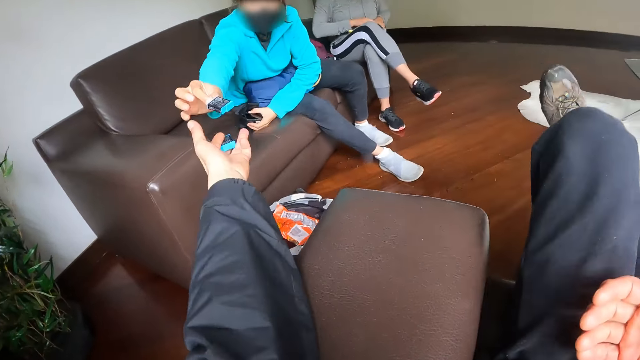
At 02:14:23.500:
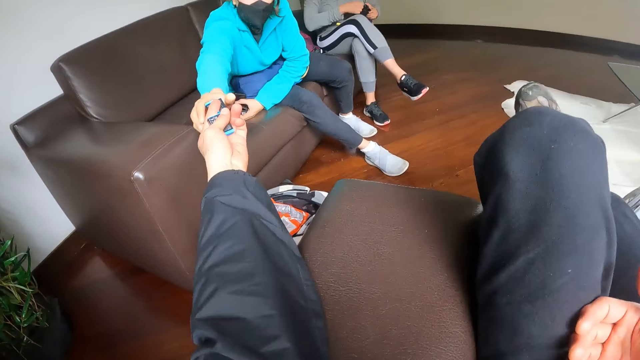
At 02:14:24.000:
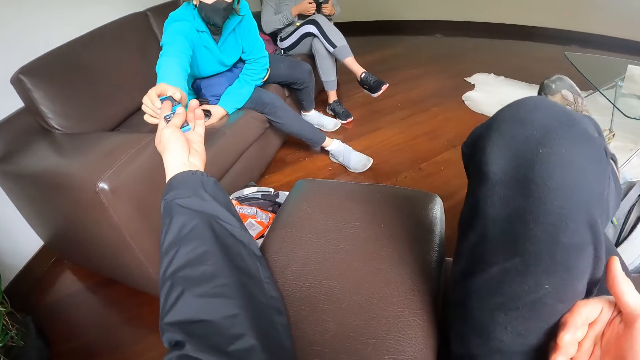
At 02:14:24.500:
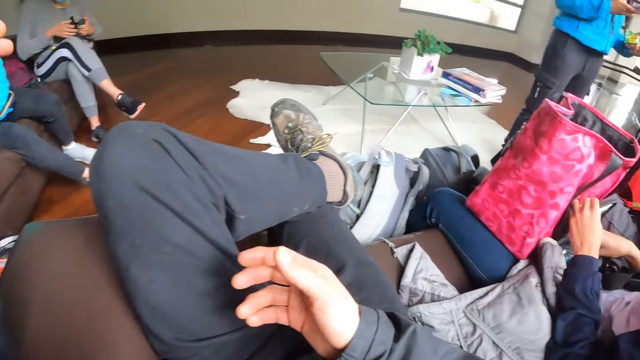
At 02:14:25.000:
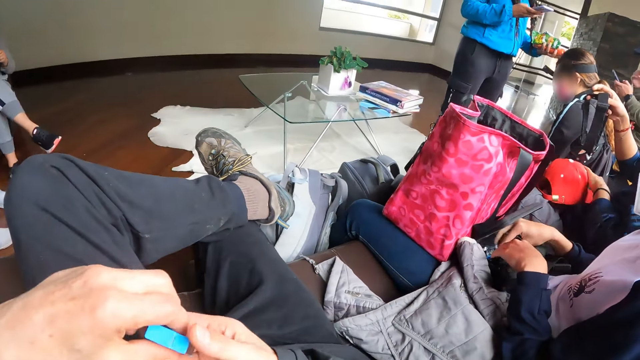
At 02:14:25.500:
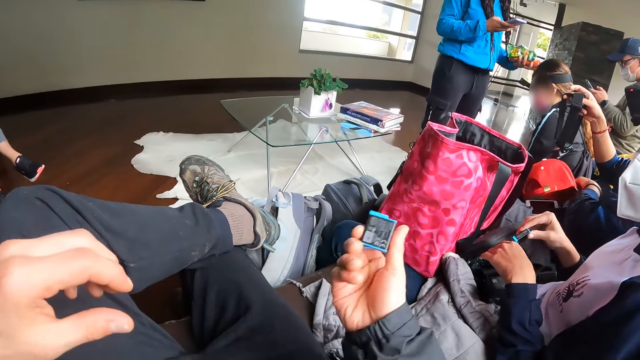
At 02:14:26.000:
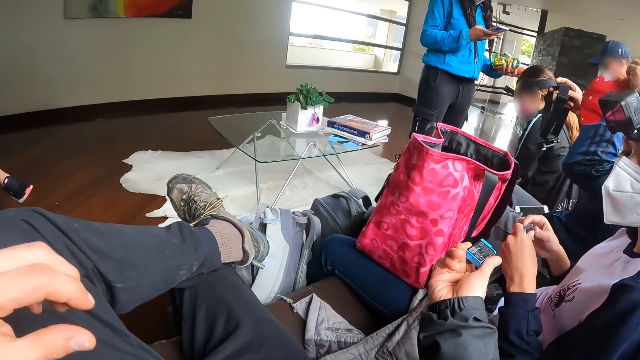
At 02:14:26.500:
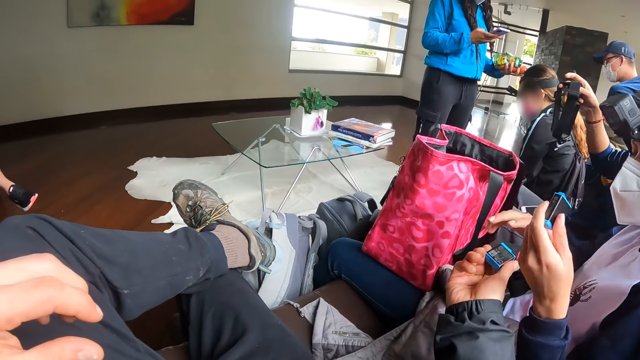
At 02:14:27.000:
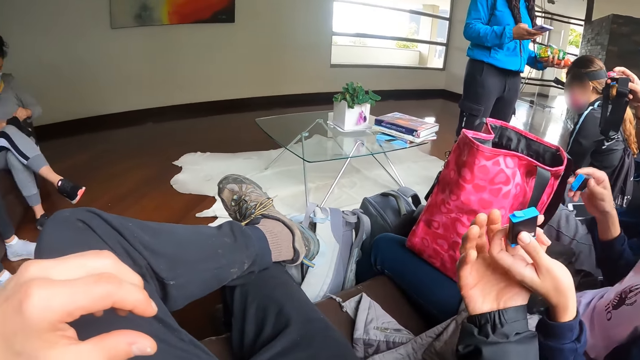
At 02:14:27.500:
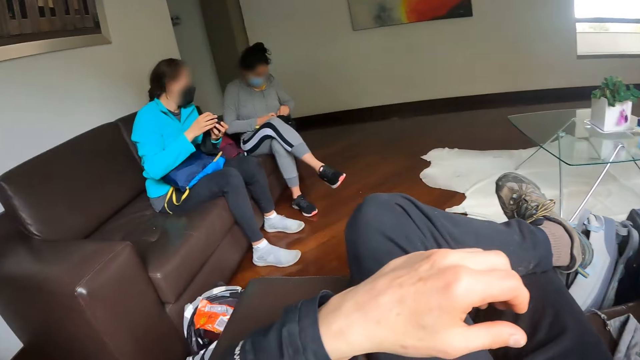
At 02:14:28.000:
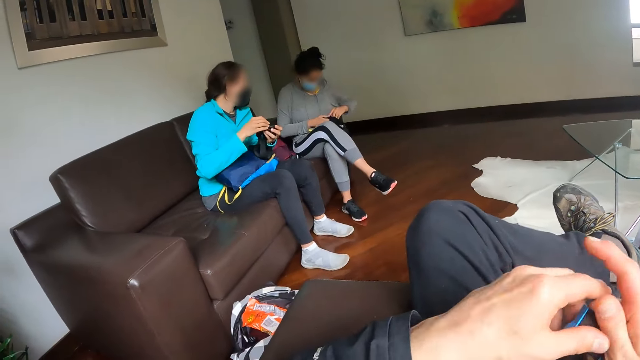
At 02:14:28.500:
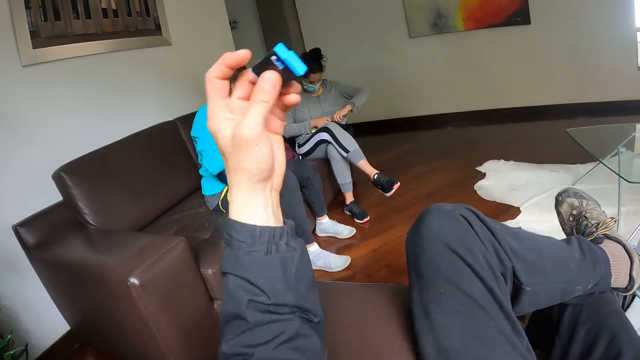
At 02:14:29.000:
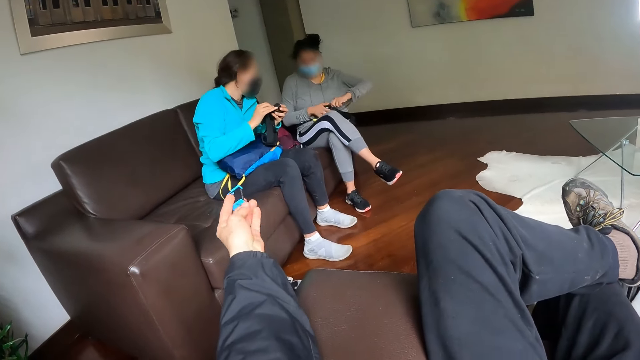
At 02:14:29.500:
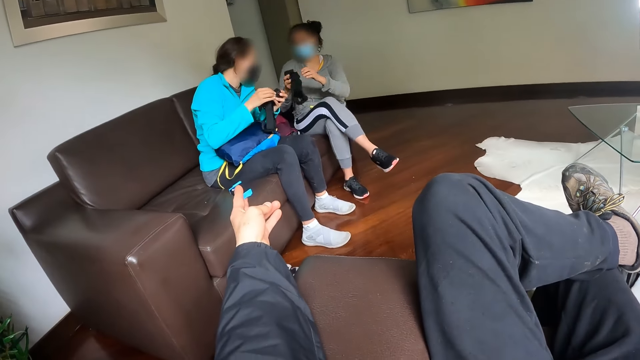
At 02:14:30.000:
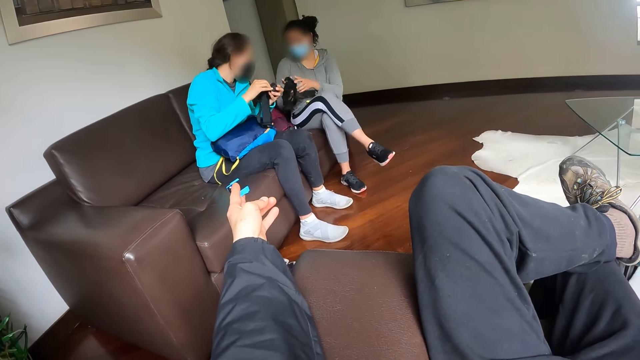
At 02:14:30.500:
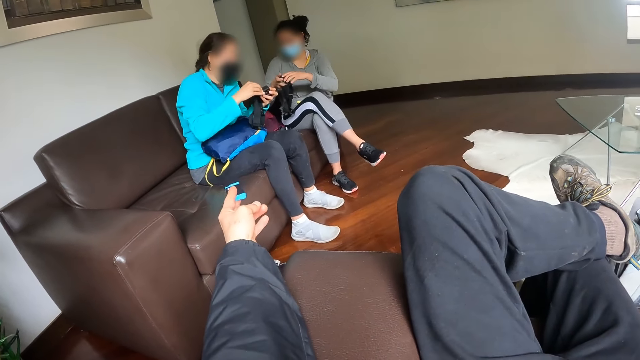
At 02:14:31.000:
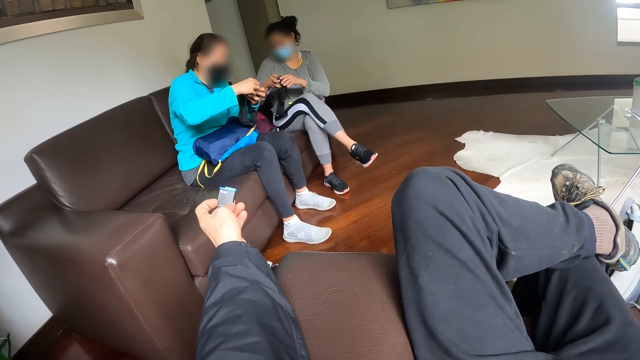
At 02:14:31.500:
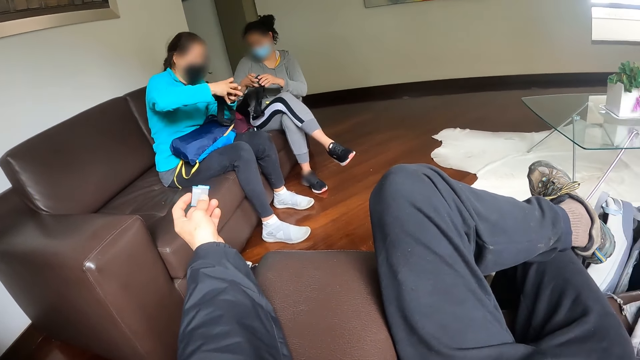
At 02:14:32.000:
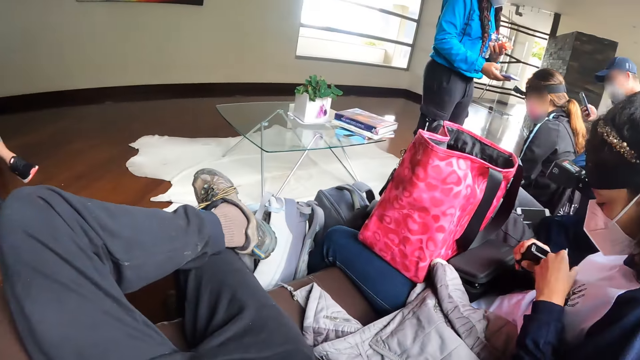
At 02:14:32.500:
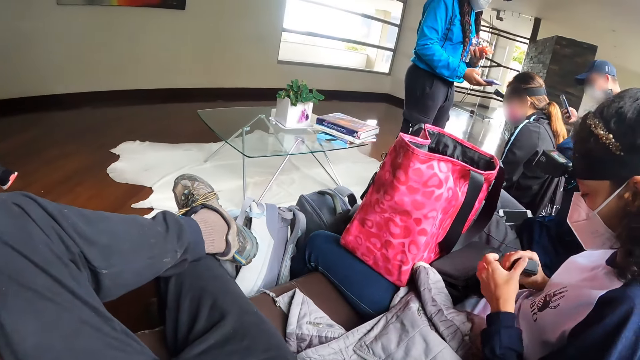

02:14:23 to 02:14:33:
A woman places the battery in her right hand on the left hand of the camera wearer. The woman picks up the battery on the left hand of the camera wearer with her right hand. The camera wearer gives the woman something. He passes the battery from his left hand to his right hand. Another woman operates the phone in her right hand. Another woman picks up a battery. Another woman picks up the face cap from her lap with her left hand. The first woman holds a headgear in her right hand. The woman who picked up the battery passes the battery from her left hand to her right hand. The woman with the face cap puts on the face cap with her left hand. The woman with the battery picks up the battery from the right hand of the camera wearer with her right hand. The camera wearer takes the battery on the left hand of the woman with his right hand. He passes the battery from his right hand to his left hand. The first woman interacts with another woman.

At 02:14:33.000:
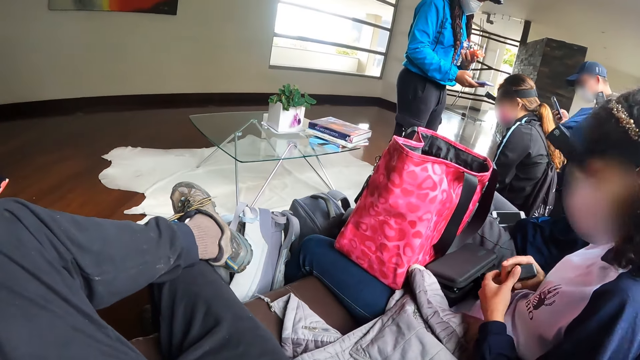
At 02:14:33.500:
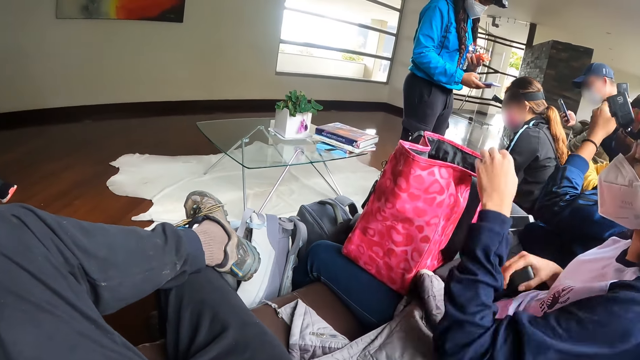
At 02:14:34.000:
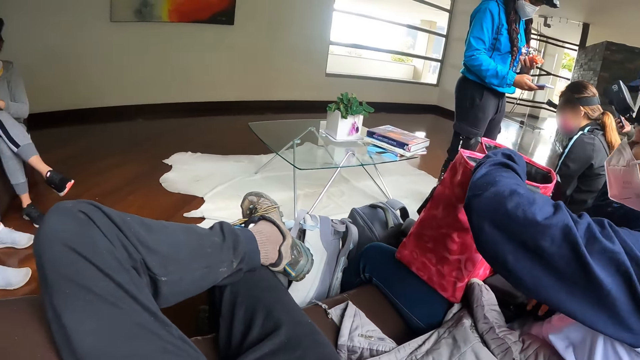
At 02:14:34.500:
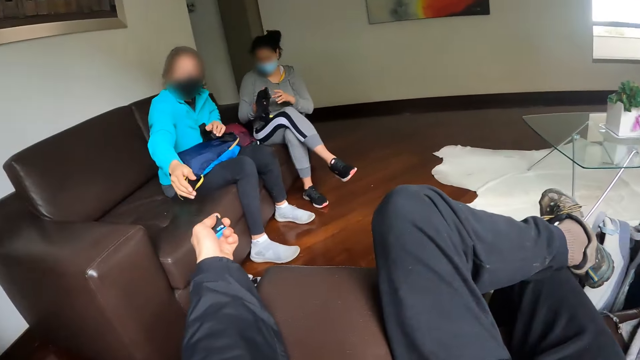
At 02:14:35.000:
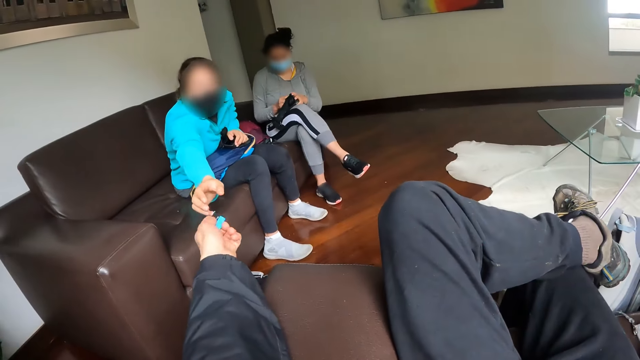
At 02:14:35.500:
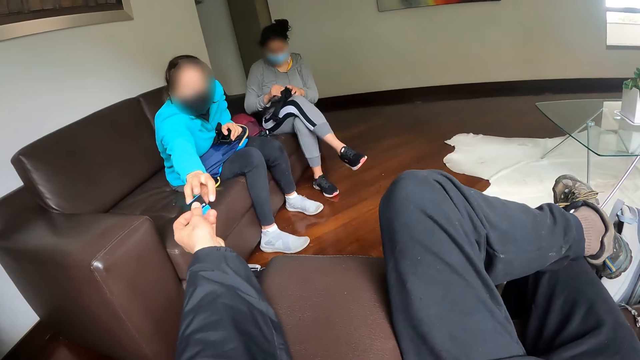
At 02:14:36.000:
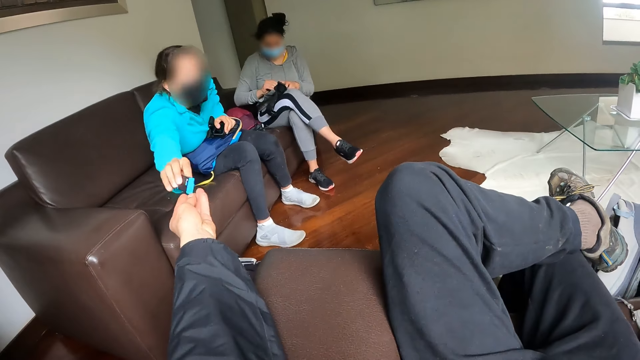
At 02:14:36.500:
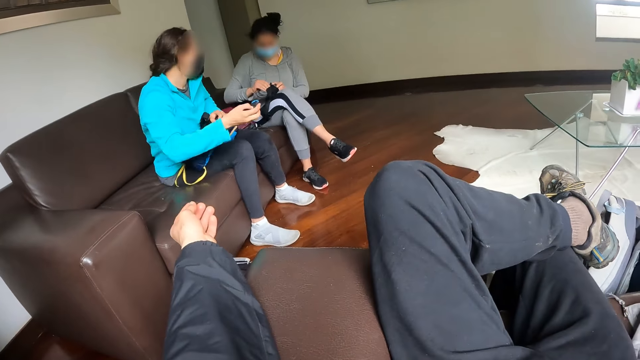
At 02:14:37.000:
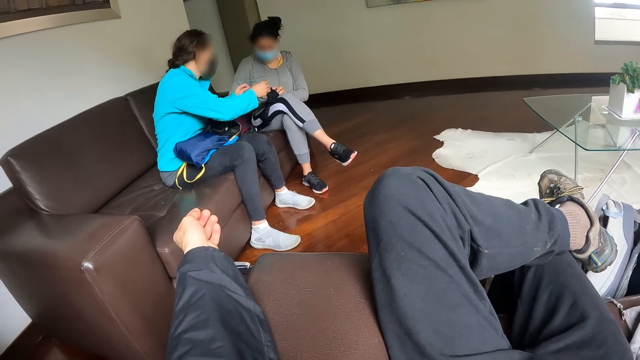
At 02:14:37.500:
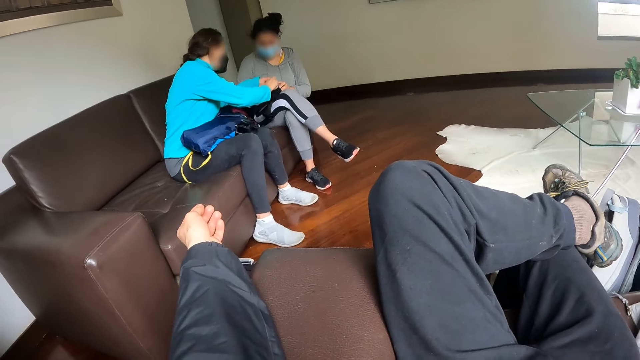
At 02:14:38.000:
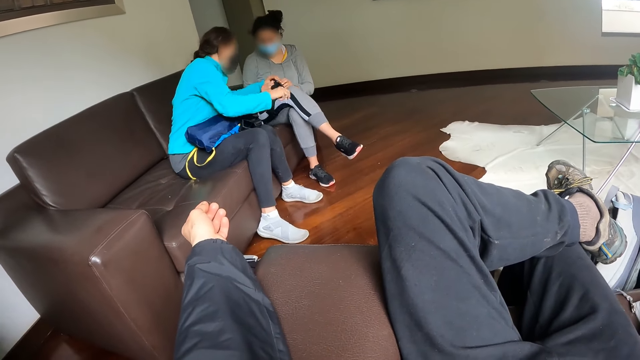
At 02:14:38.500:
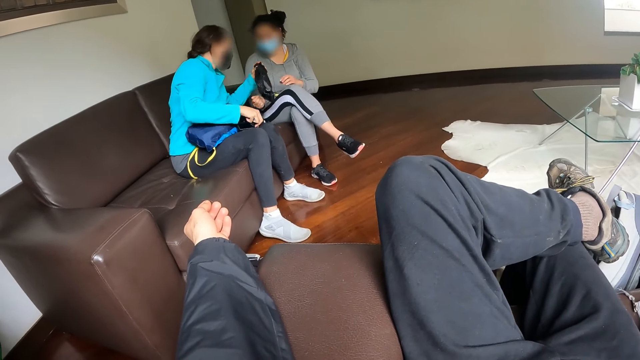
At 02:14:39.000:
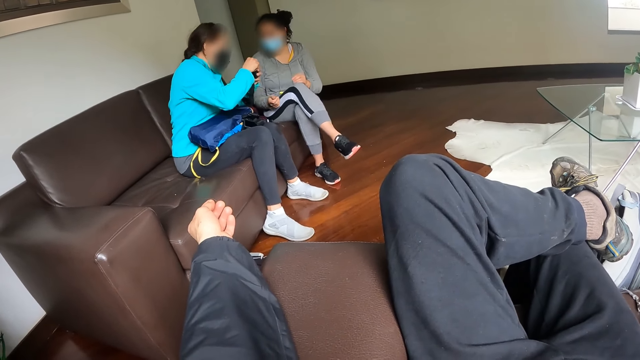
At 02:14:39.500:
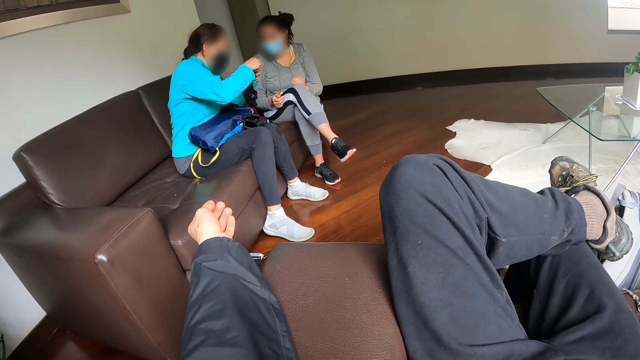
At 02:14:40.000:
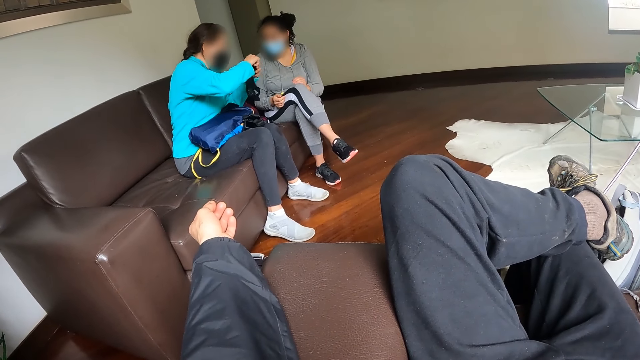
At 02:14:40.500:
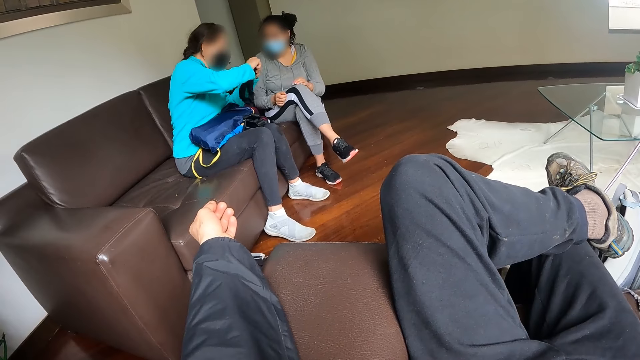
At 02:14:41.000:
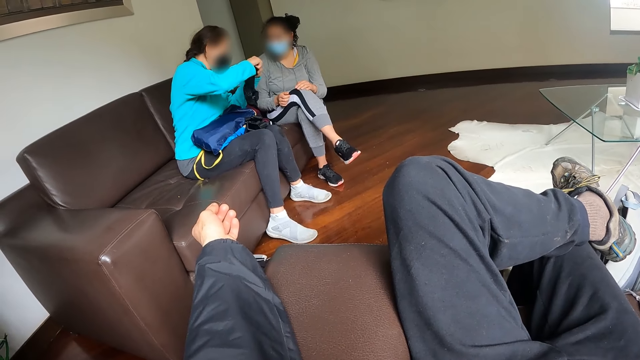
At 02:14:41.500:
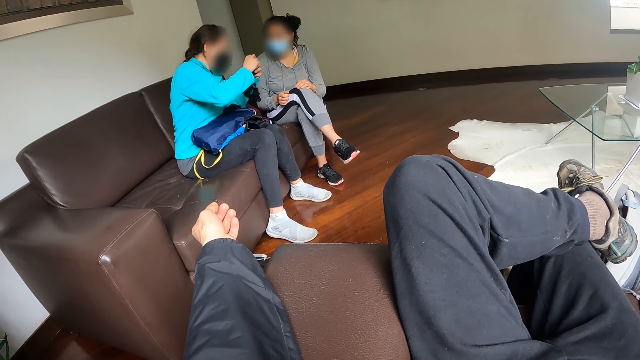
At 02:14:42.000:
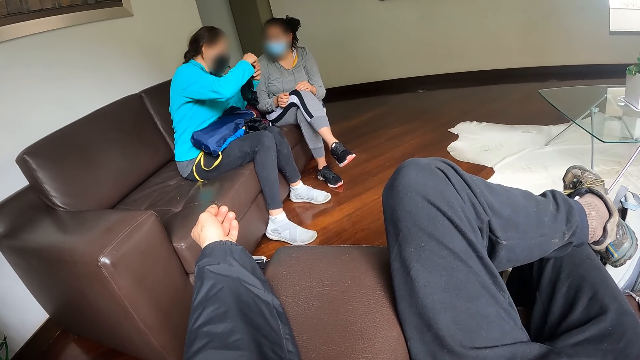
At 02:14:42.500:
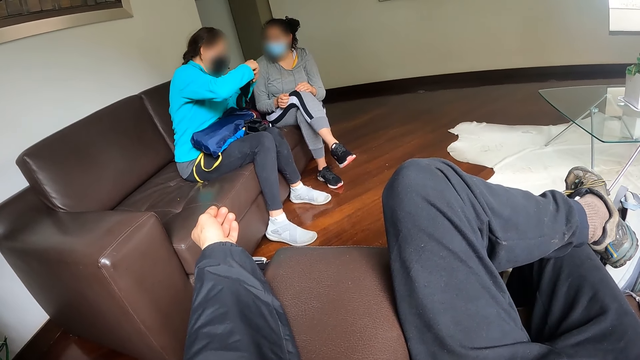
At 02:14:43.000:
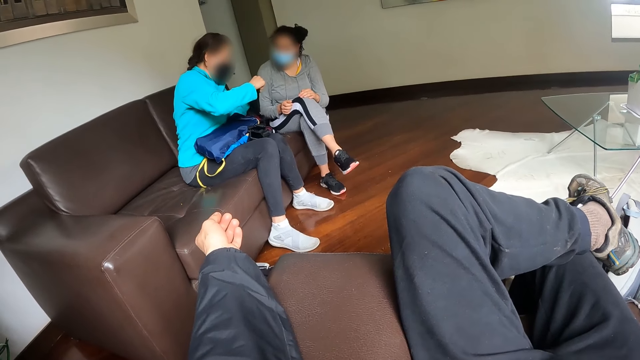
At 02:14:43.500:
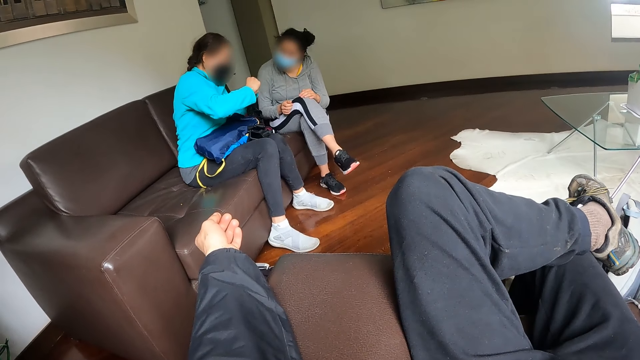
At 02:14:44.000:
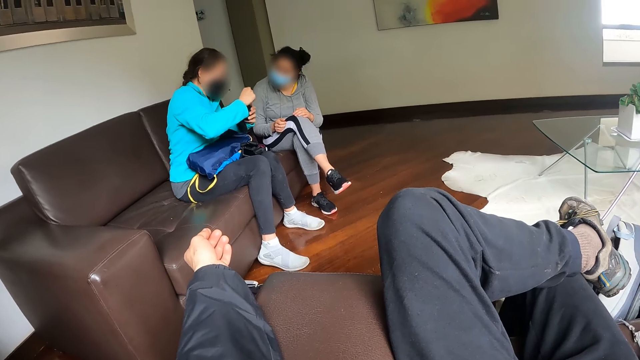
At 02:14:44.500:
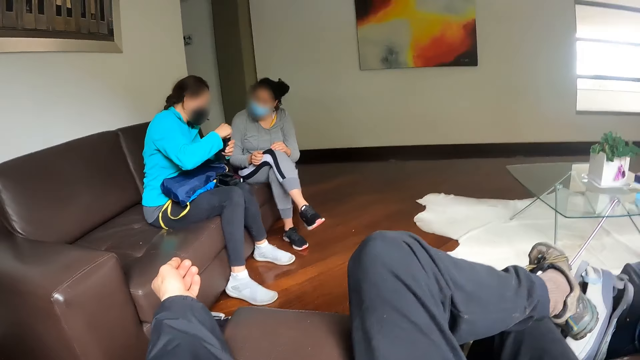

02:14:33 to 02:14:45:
A woman puts her left hand in the bag on her thigh. The camera wearer passes the battery to another woman with his left hand. The other woman picks up something from the camera wearer. The other woman interacts with another woman. The other woman holds the camera in both hands.
